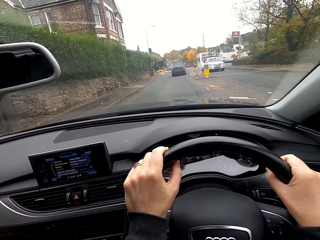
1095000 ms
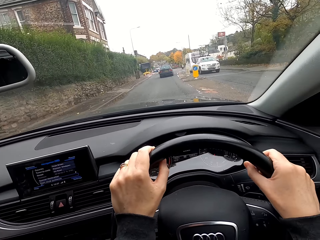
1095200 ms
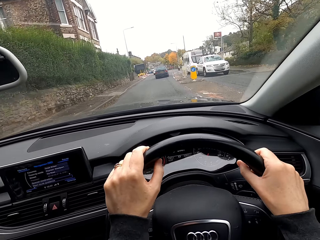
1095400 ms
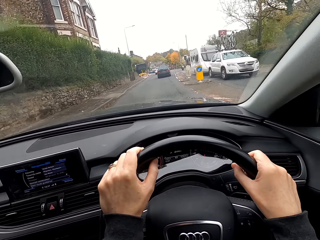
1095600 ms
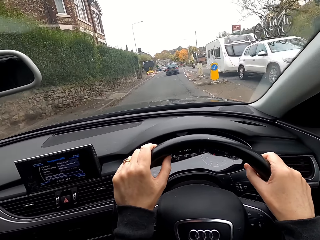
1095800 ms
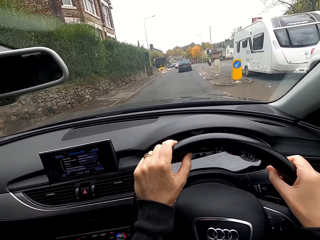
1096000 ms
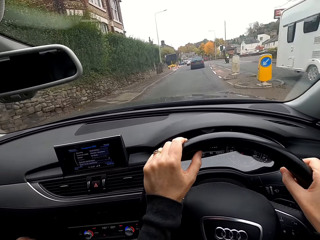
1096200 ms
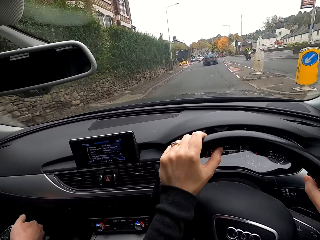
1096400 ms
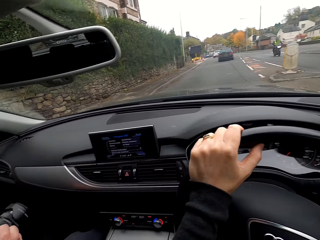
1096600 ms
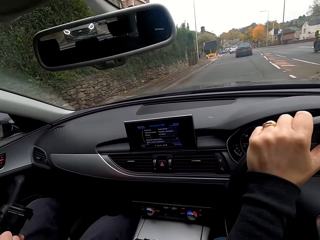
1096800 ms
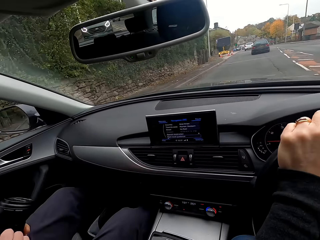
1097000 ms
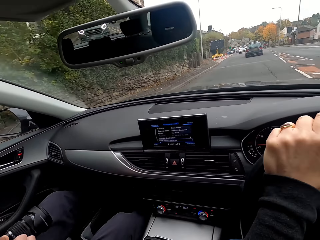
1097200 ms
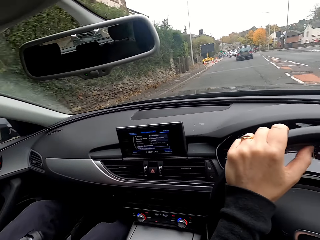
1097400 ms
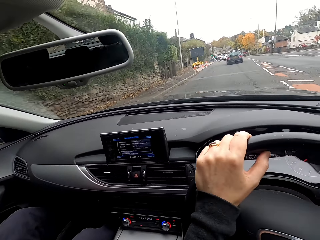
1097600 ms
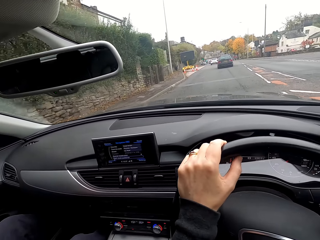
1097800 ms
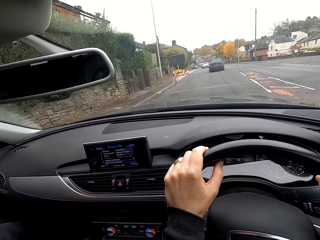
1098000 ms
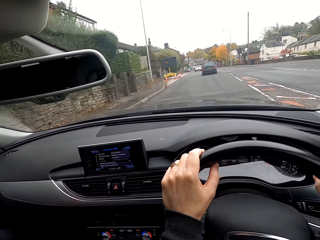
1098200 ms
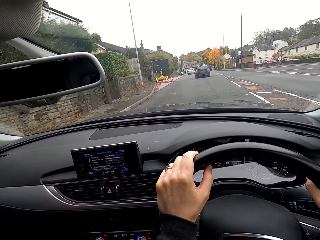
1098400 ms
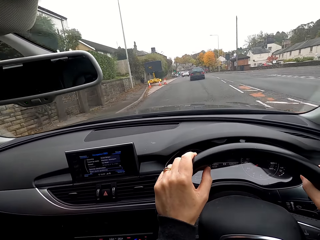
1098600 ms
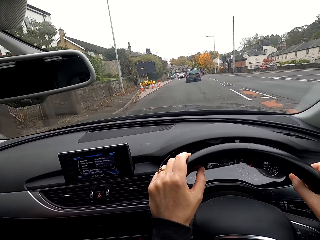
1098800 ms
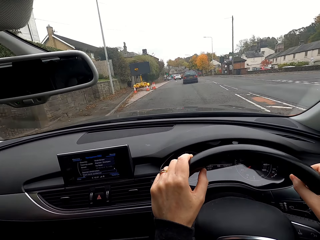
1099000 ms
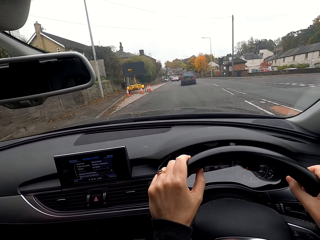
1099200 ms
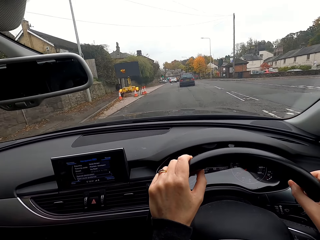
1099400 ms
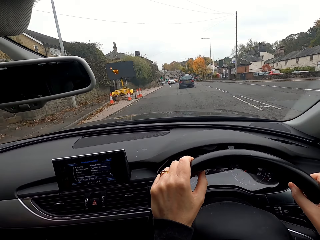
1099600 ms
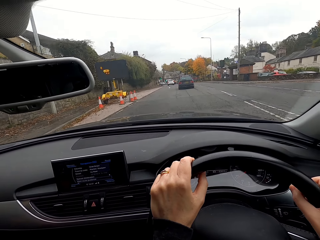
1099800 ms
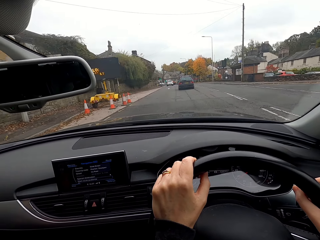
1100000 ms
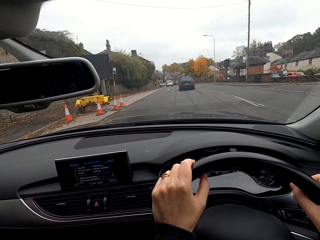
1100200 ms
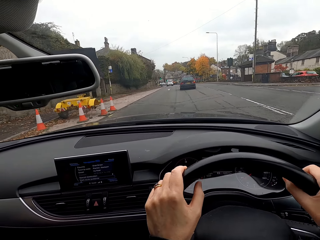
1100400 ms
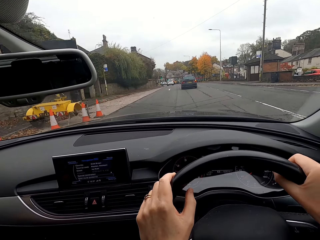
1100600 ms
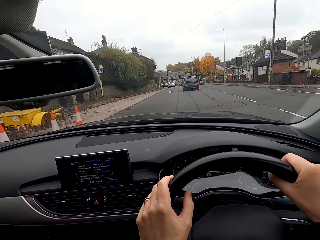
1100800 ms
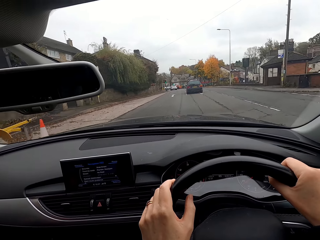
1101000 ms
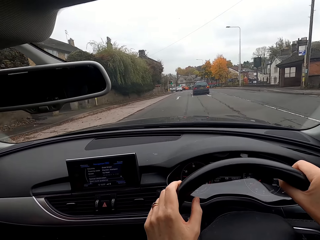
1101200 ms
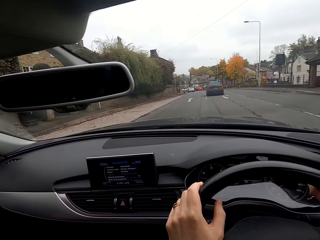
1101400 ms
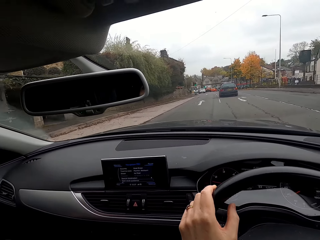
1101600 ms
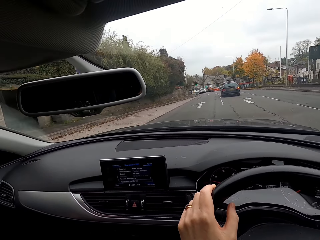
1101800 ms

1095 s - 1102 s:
The man removes a camera from the bag with both hands. The man holds the camera with both hands.

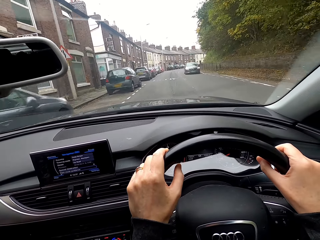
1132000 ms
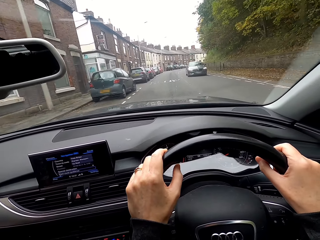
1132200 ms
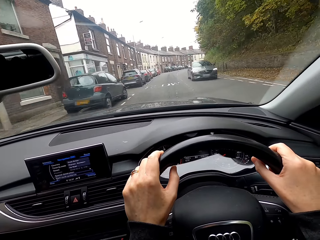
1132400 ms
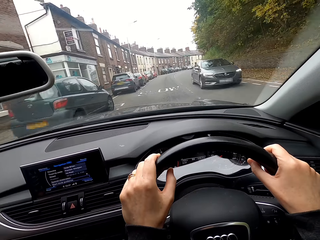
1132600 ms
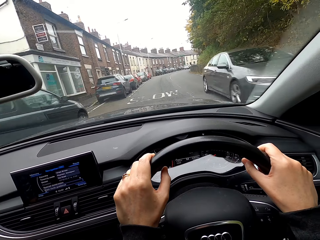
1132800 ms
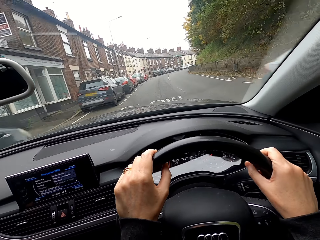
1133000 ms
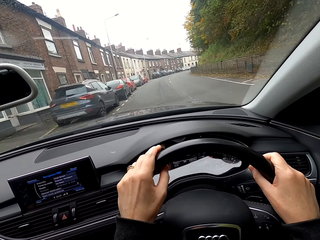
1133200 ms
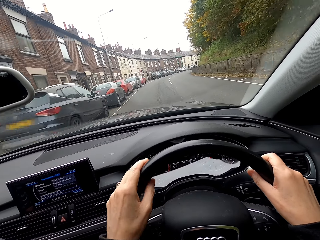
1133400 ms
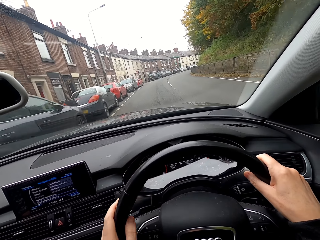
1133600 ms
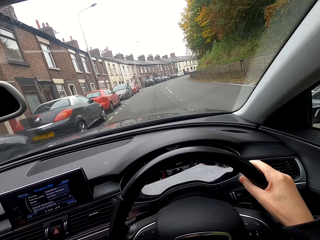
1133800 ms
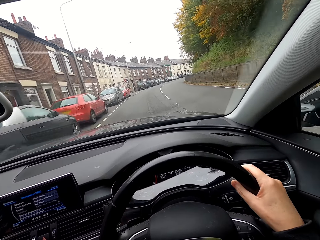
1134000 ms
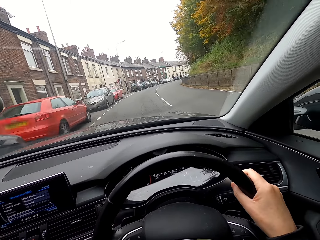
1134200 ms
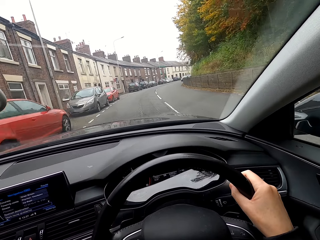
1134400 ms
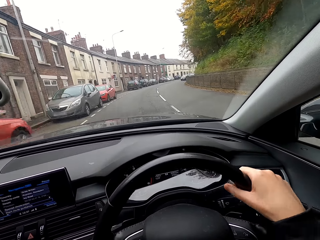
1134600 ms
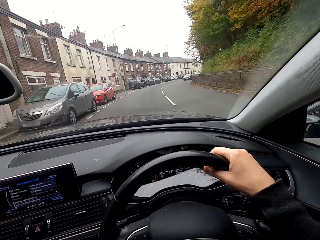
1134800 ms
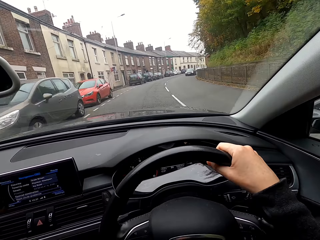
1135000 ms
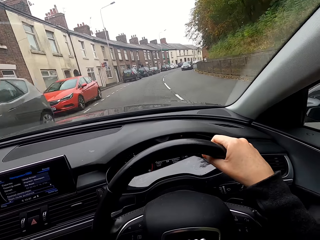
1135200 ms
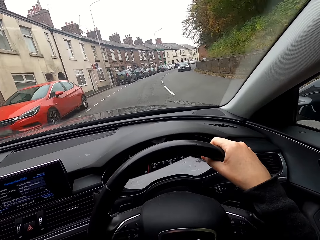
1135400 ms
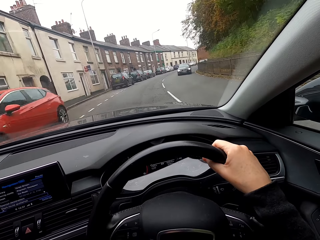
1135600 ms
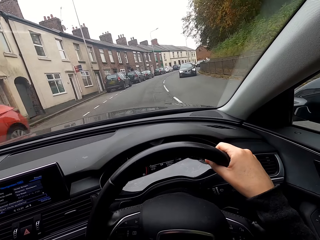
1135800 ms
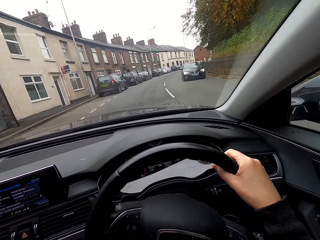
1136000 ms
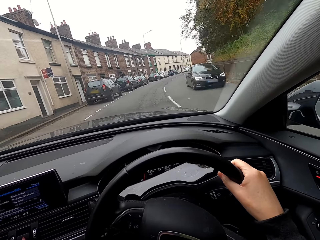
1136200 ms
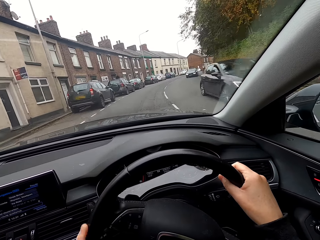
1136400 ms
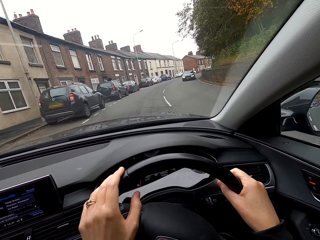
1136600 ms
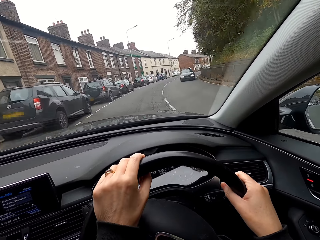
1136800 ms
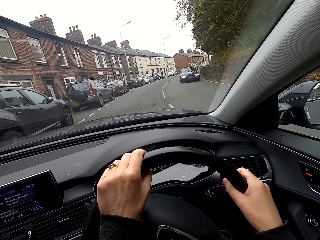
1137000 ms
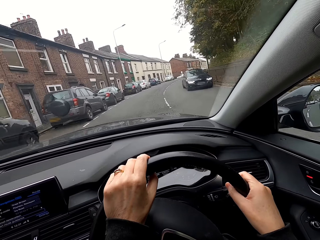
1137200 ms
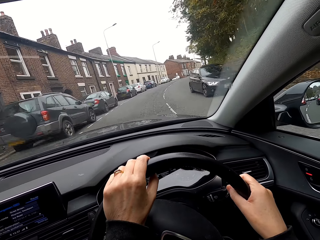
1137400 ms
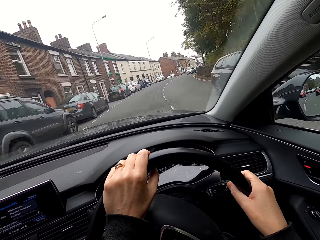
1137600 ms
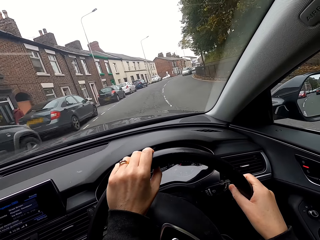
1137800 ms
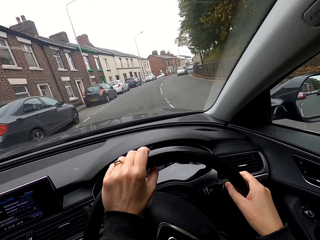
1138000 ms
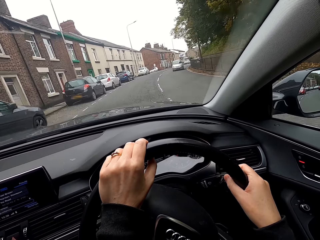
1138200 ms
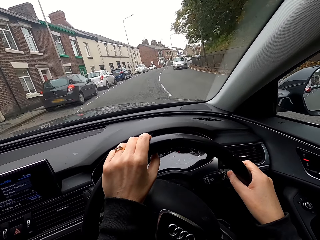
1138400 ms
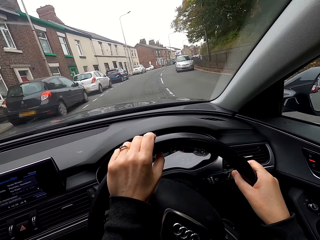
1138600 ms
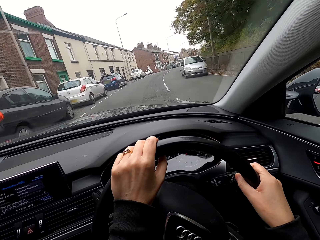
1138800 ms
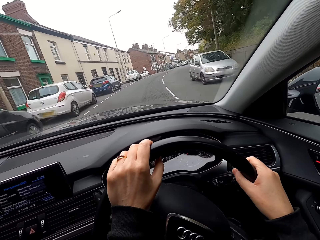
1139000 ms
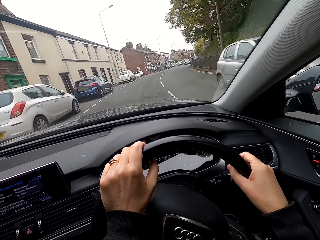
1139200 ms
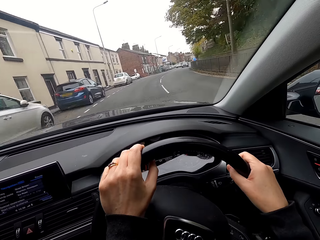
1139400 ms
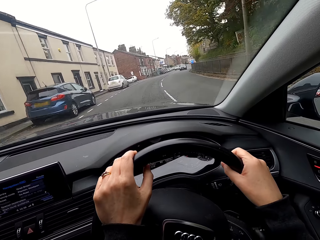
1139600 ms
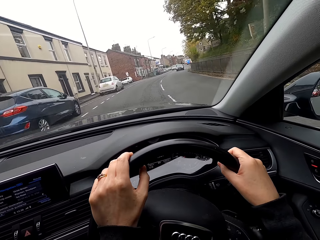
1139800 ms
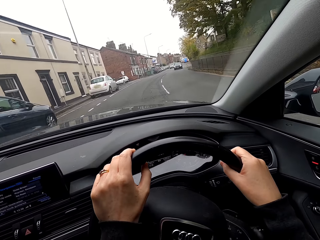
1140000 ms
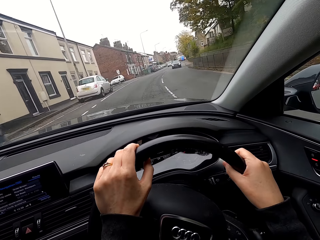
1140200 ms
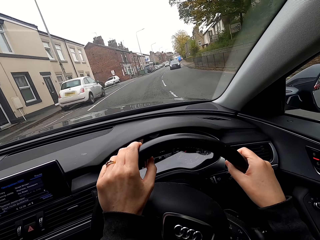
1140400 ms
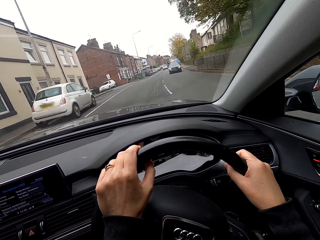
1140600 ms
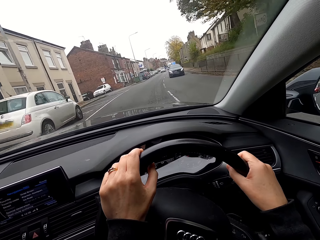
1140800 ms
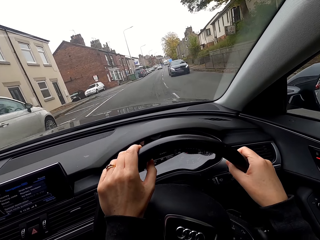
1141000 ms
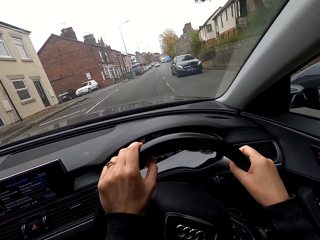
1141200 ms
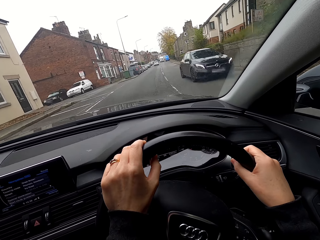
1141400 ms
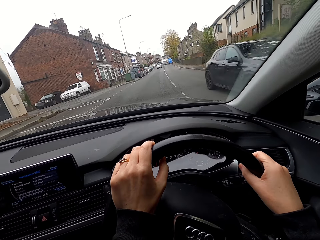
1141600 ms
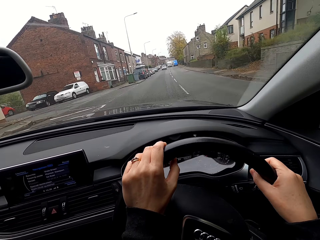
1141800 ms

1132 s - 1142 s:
The camera wearer drives the car with the steering wheel in her right hand. She drives the car with the steering wheel in both hands.

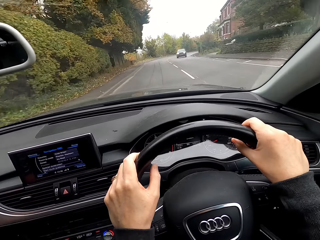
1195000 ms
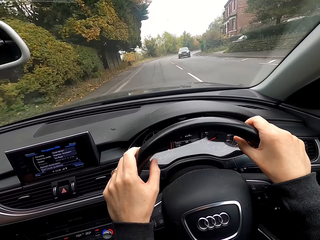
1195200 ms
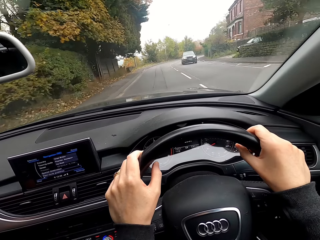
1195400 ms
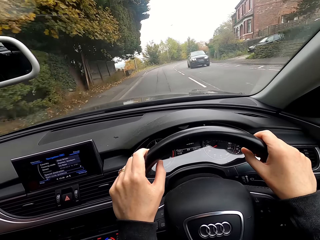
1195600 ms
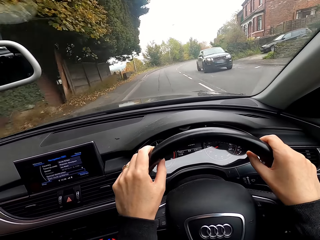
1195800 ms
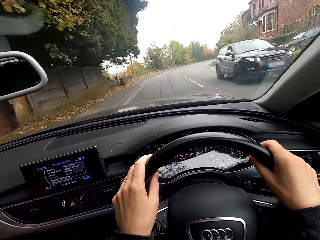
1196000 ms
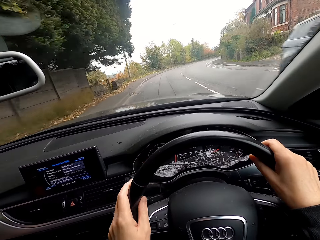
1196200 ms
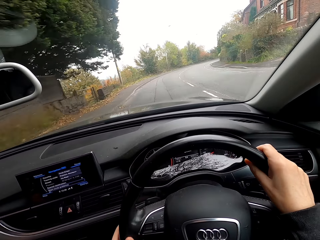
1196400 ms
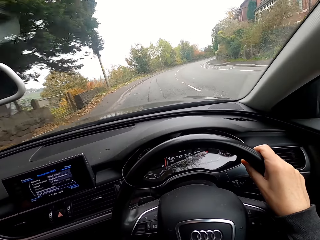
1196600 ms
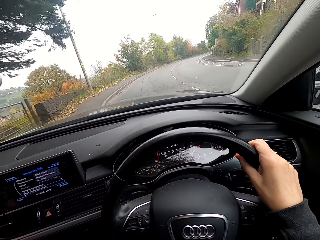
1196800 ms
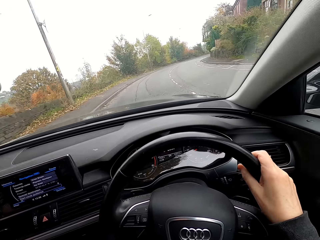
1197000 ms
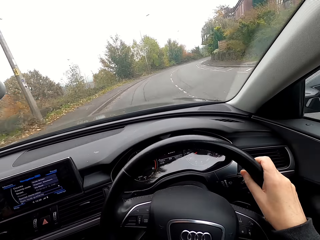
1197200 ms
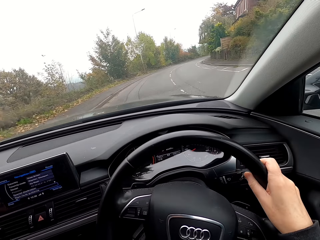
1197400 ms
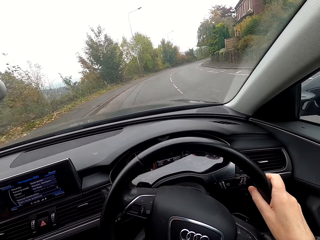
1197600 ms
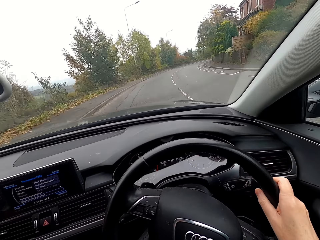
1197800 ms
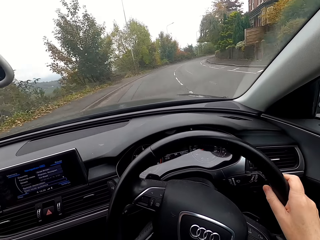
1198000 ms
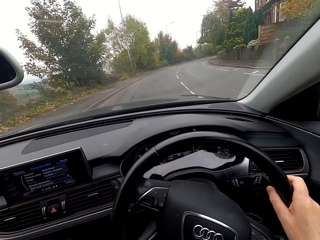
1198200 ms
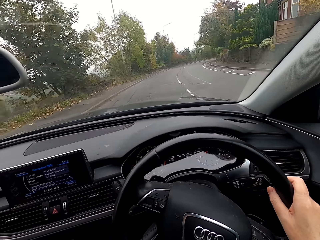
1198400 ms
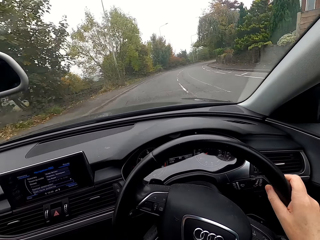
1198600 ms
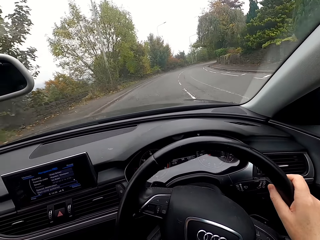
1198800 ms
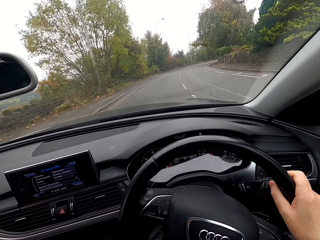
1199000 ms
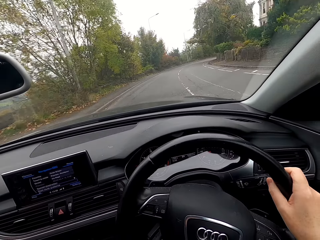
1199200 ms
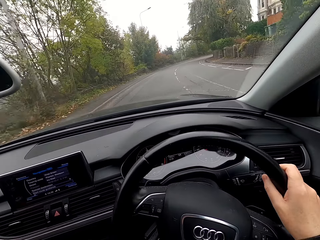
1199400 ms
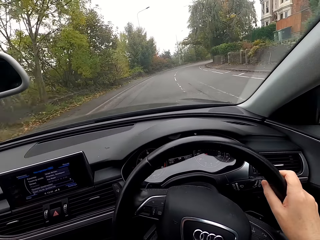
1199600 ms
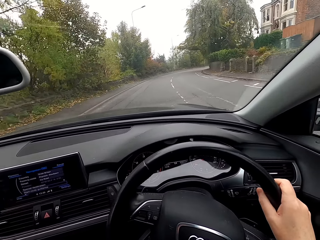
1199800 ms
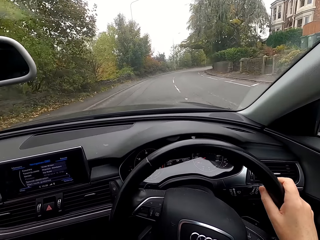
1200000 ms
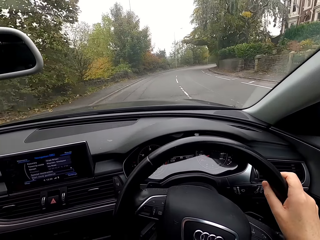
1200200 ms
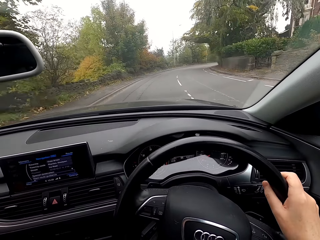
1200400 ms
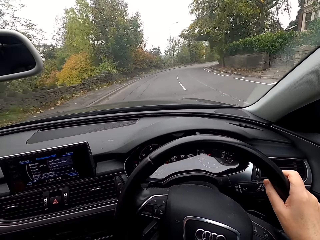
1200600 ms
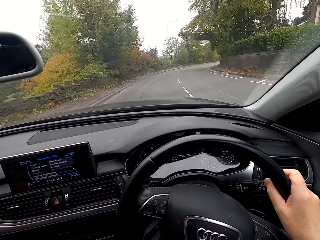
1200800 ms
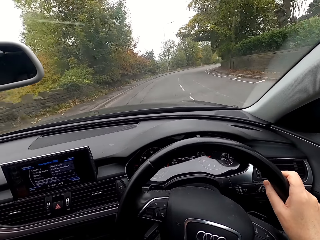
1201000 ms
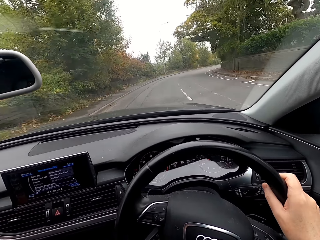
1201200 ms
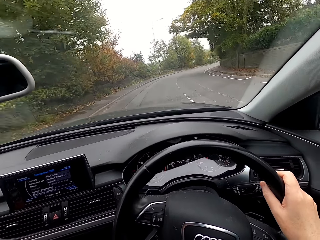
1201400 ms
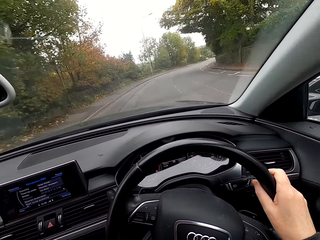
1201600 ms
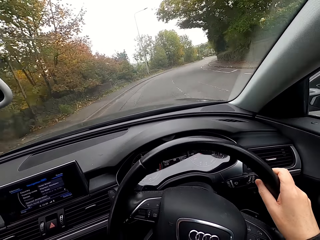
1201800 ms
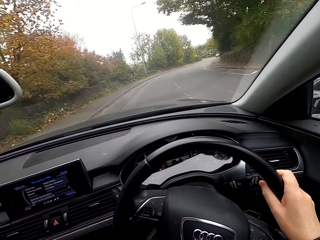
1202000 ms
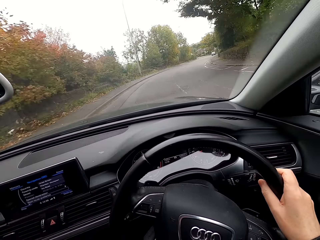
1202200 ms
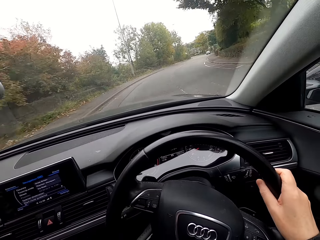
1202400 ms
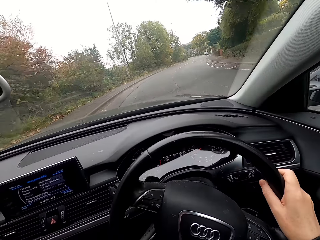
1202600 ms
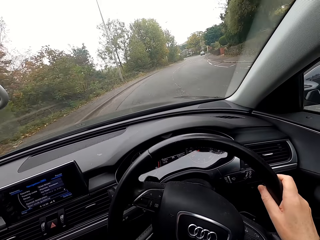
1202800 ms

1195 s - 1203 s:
The camera wearer drives the car with the steering wheel in her right hand.
